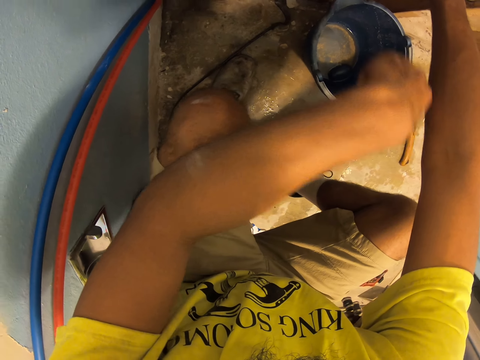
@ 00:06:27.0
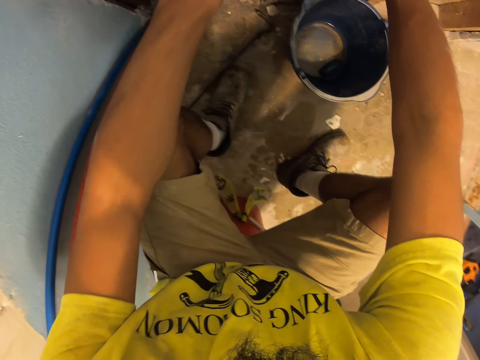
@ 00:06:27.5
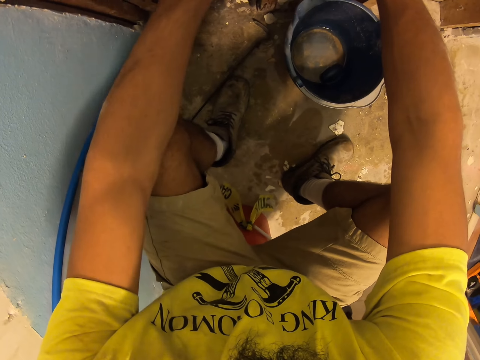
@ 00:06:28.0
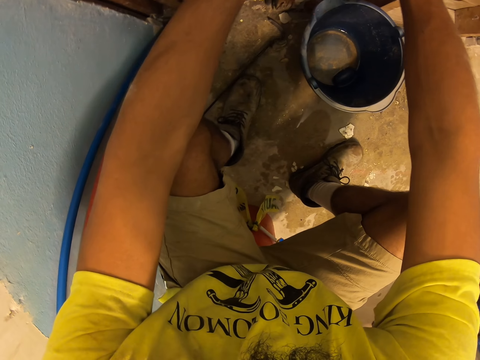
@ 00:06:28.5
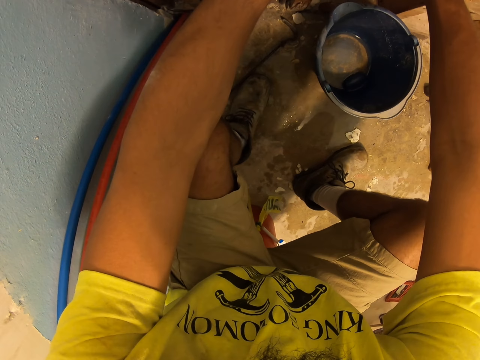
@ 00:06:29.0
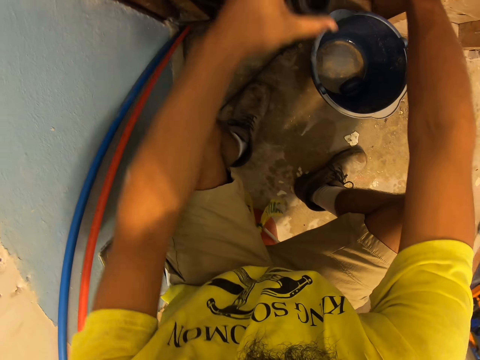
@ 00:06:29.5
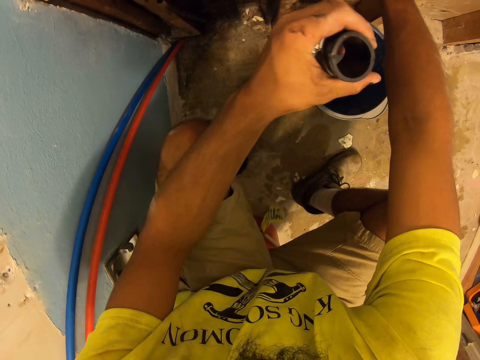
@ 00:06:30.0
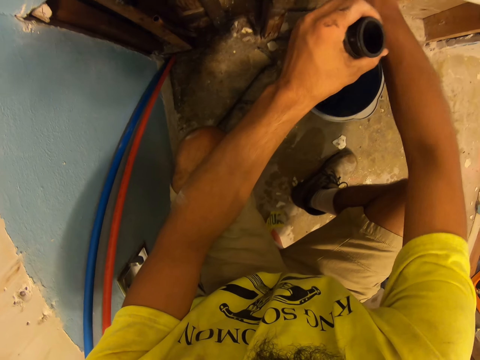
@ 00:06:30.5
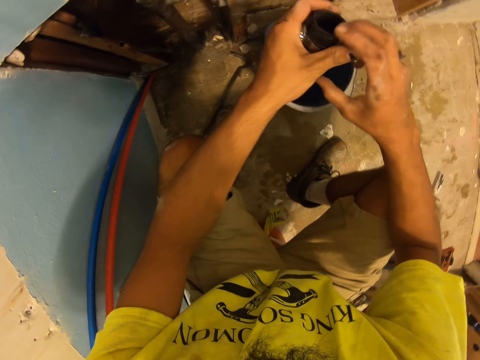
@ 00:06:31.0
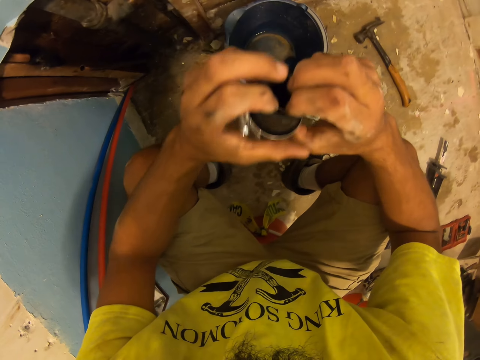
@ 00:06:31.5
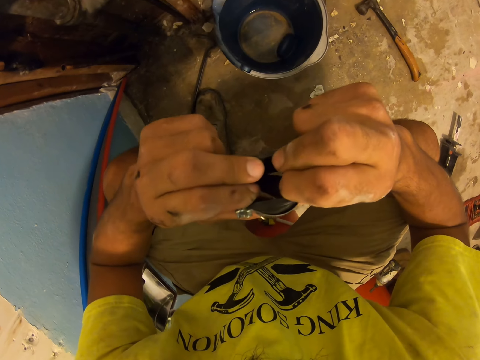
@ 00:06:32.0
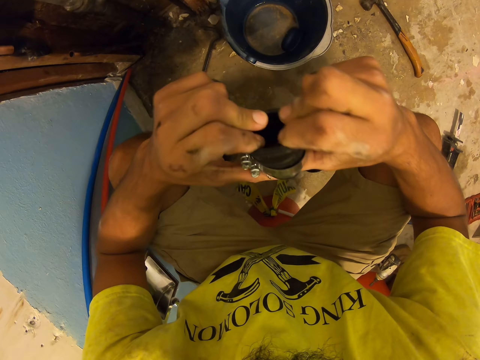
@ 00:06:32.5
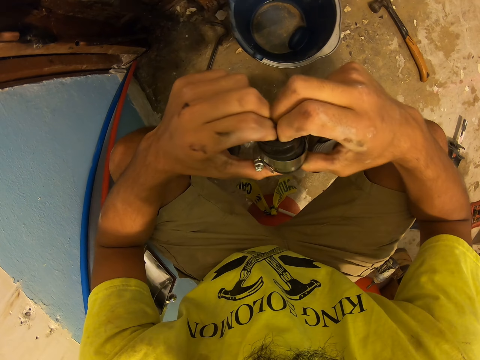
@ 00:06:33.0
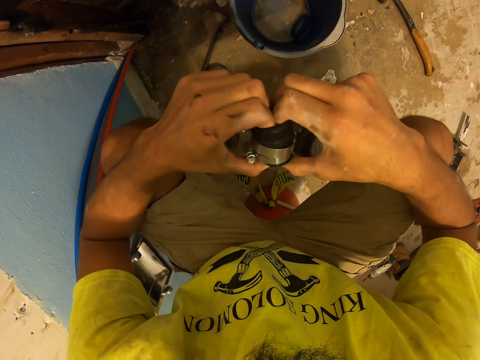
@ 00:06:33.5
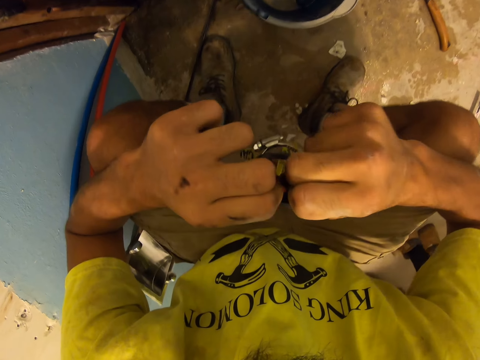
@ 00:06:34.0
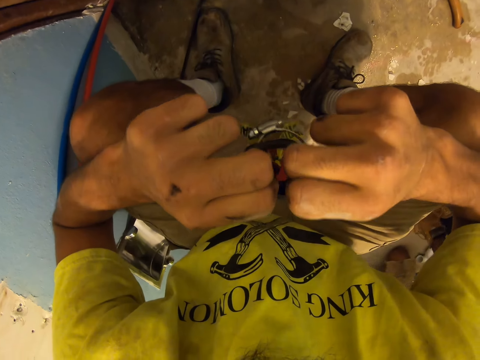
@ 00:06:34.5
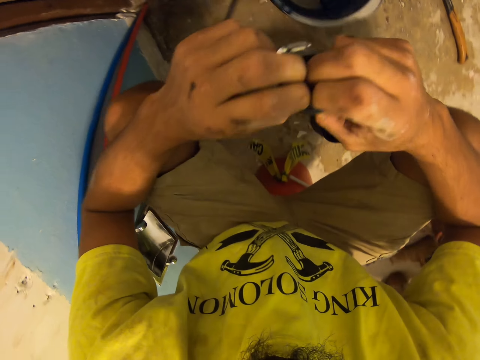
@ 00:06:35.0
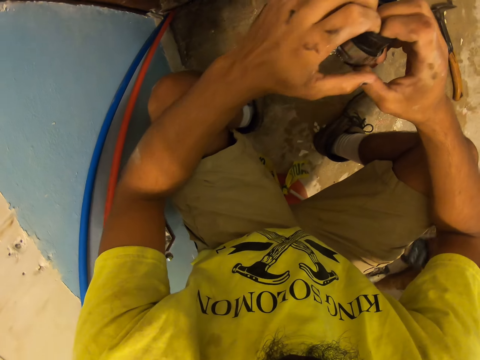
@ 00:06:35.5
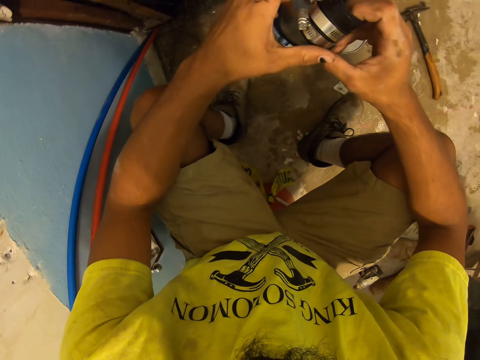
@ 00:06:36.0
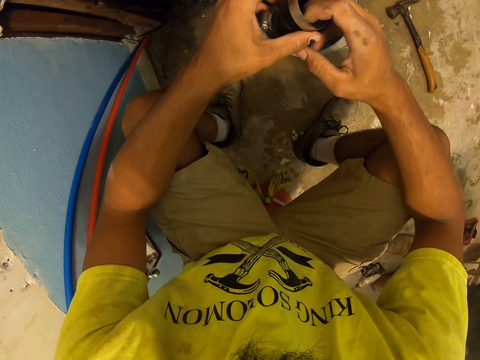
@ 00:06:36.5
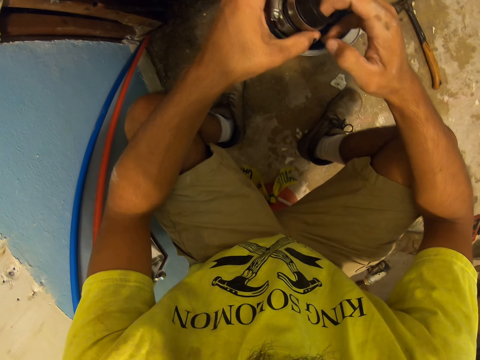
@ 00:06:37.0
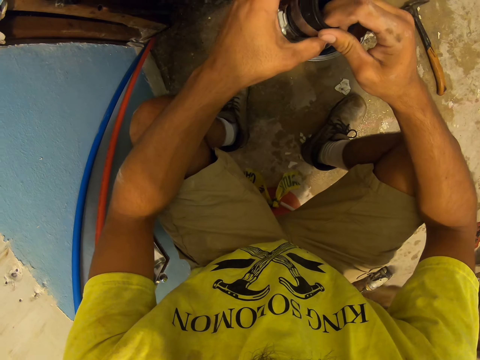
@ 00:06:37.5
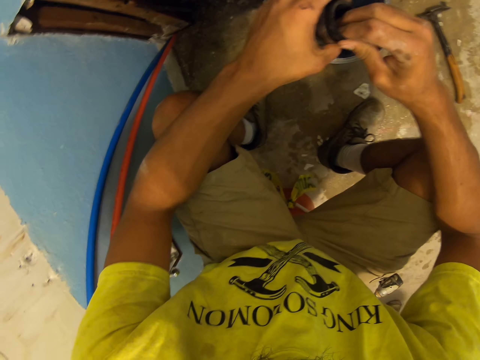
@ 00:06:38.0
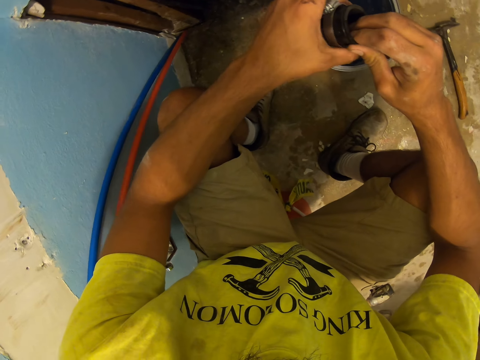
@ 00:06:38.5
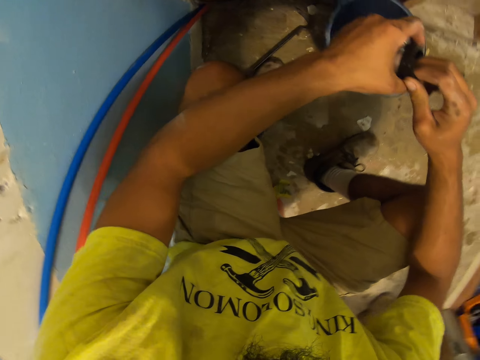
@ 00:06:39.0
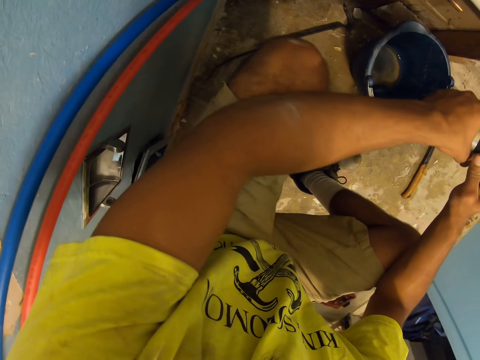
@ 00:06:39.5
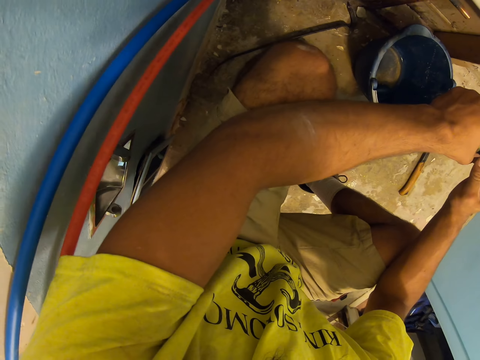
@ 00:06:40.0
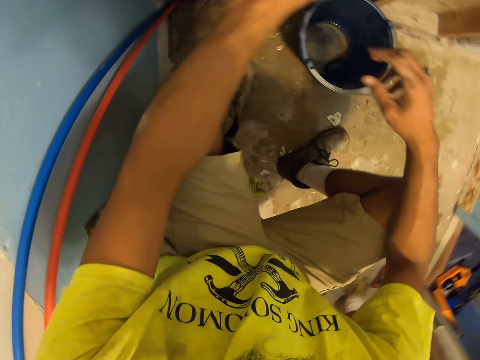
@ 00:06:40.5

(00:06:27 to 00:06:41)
The camera wearer fixes something. A man stands close to the camera wearer. The camera wearer looks around. He holds an elastic rubber on his hand. The man stands close to the camera wearer. The camera wearer adjusts the elastic rubber. He fixes something. The man moves around. Another man kneels on the ground. The first man picks up a hand drill on the floor. The first man moves around. The camera wearer holds something. He looks around.

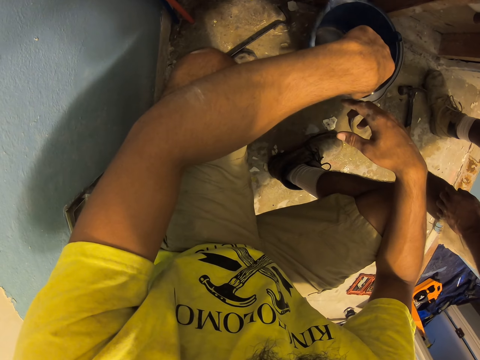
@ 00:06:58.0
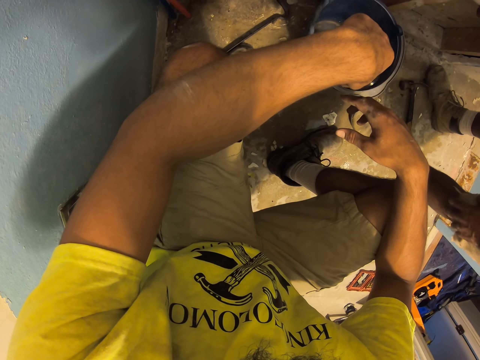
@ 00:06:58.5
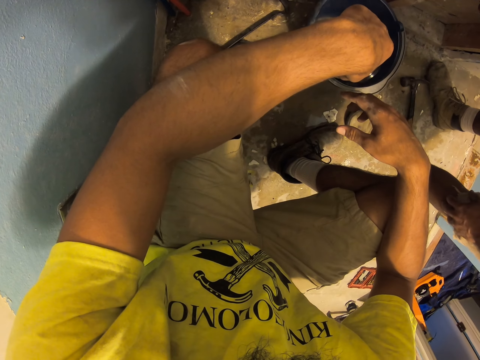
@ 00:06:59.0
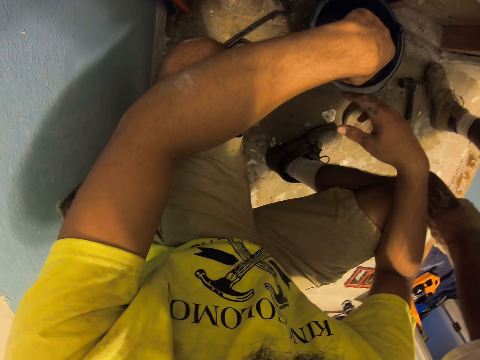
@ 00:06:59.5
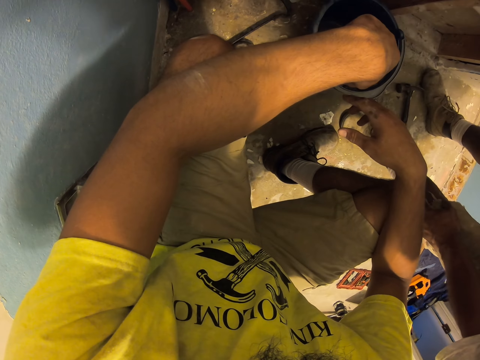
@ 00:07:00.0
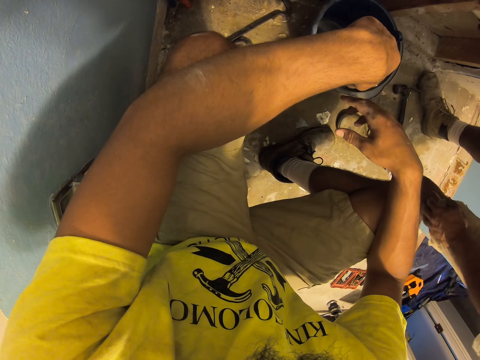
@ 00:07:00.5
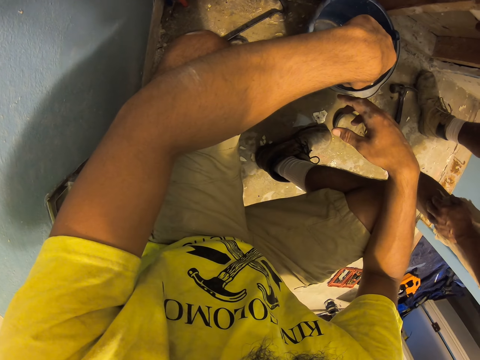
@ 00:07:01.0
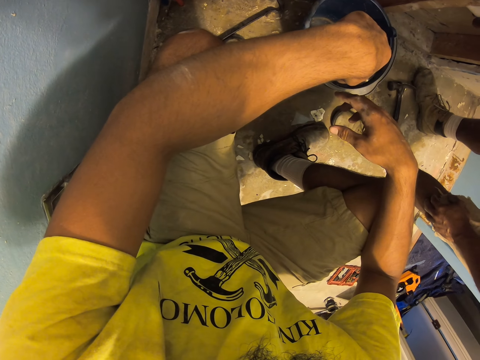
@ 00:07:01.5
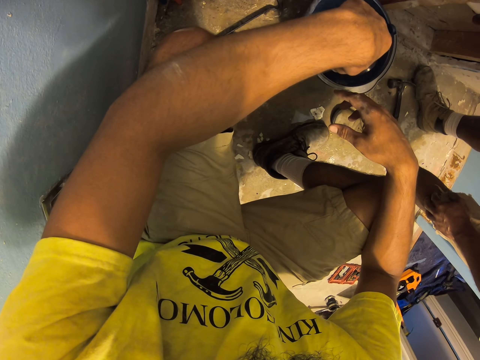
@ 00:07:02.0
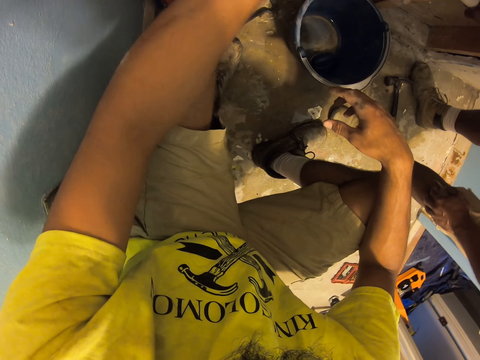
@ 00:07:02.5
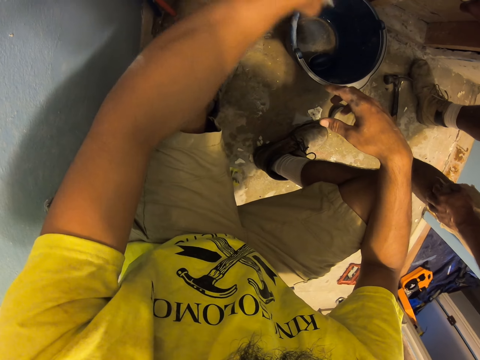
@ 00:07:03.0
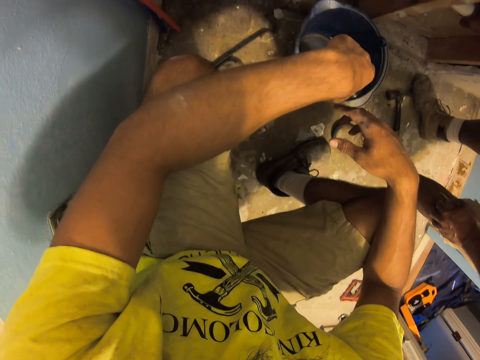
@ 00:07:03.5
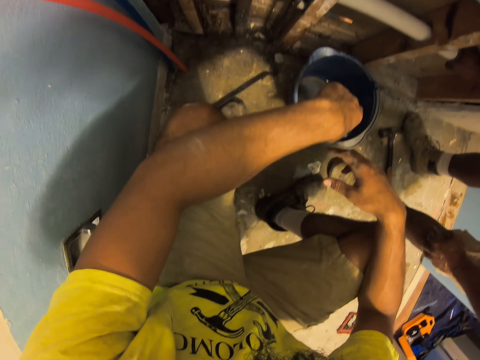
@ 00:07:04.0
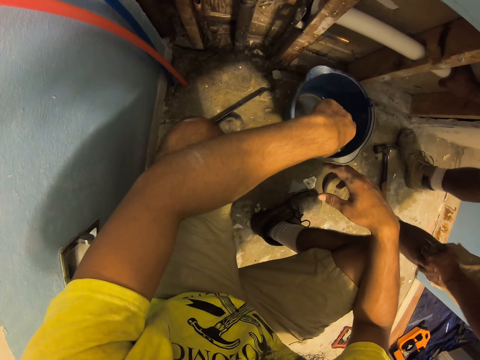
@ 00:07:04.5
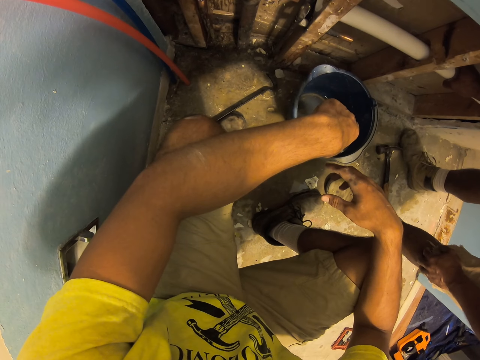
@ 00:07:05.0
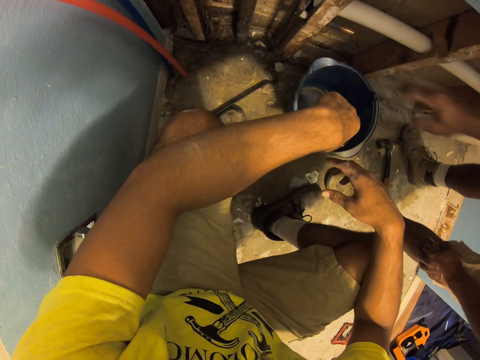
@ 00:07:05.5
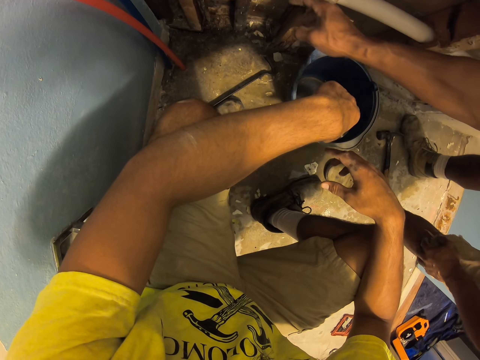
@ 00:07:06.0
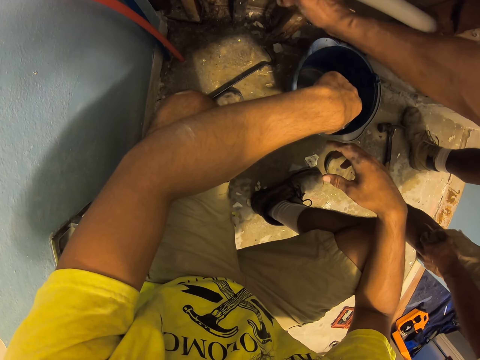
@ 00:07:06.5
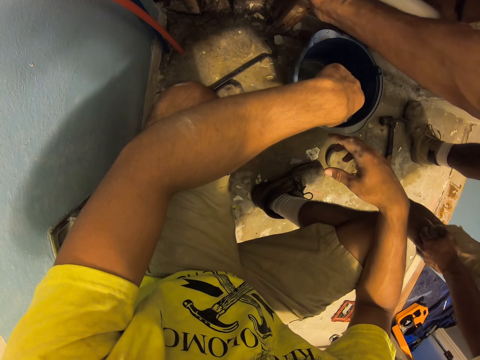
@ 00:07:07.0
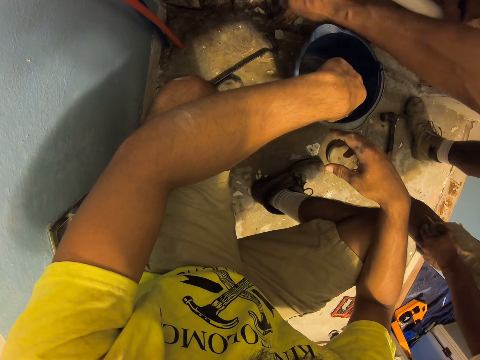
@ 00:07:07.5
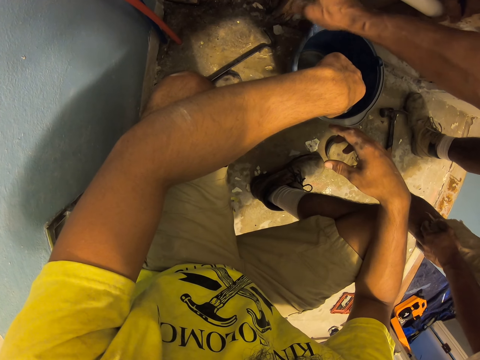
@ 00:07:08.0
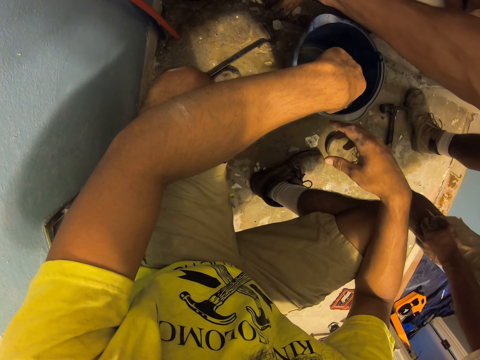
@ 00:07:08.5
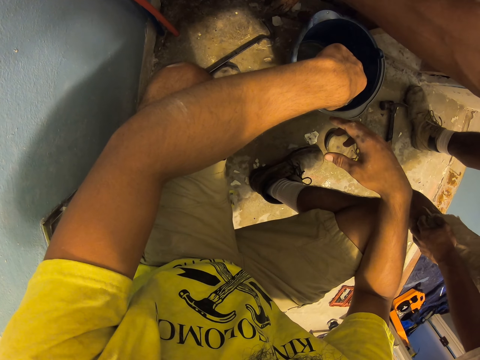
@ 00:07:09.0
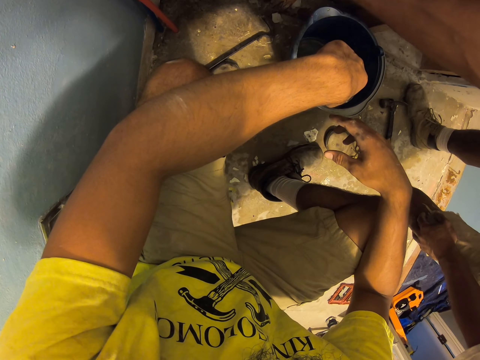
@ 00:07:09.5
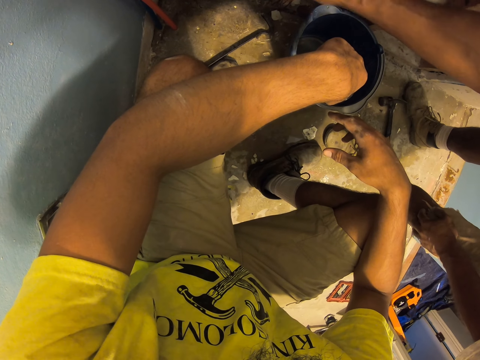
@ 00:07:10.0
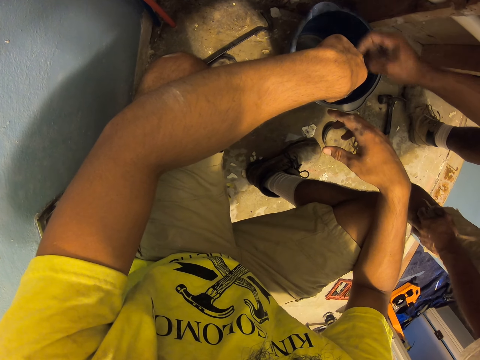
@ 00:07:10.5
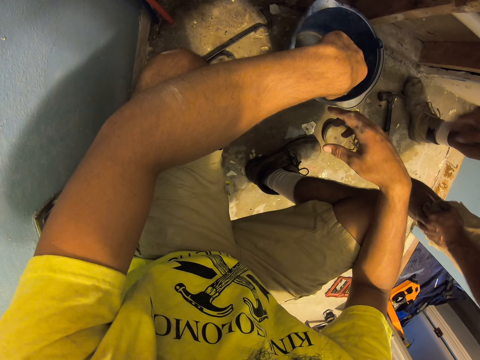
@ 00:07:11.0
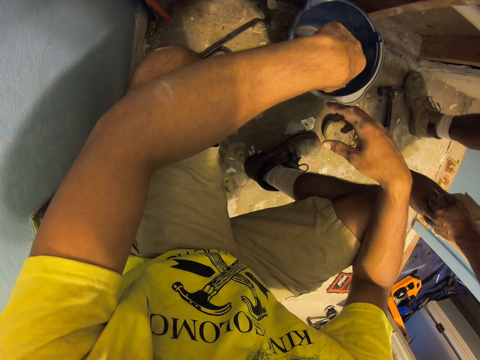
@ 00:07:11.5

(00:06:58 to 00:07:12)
The camera wearer points at the pipe. A man moves around. The camera wearer moves his hand. The man moves his hand and touches the wall.
